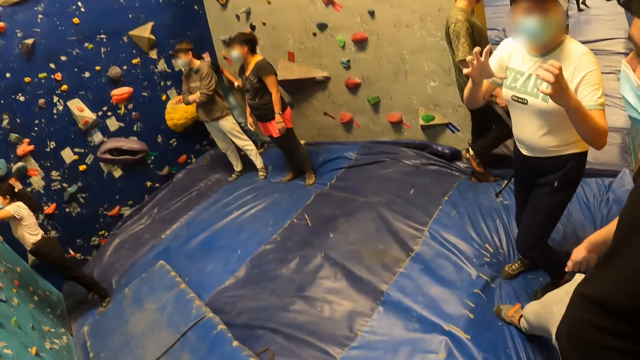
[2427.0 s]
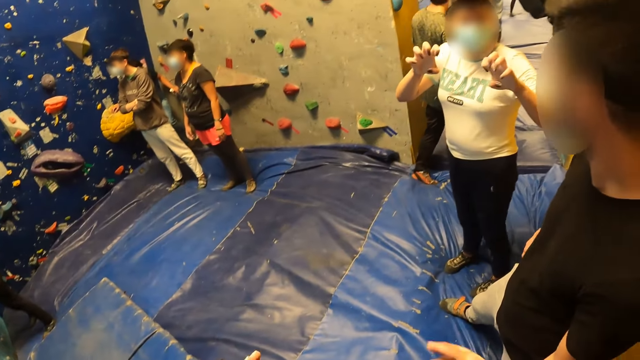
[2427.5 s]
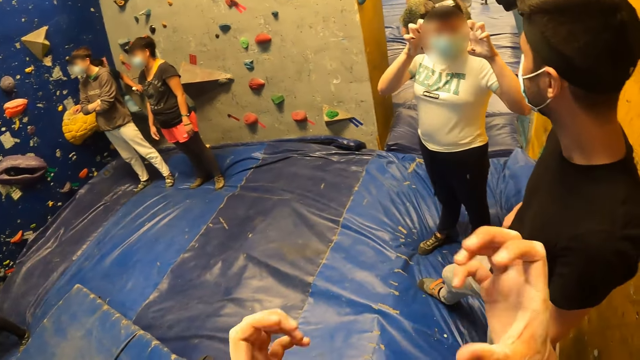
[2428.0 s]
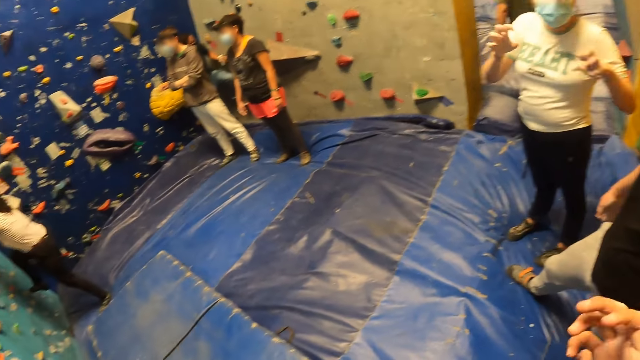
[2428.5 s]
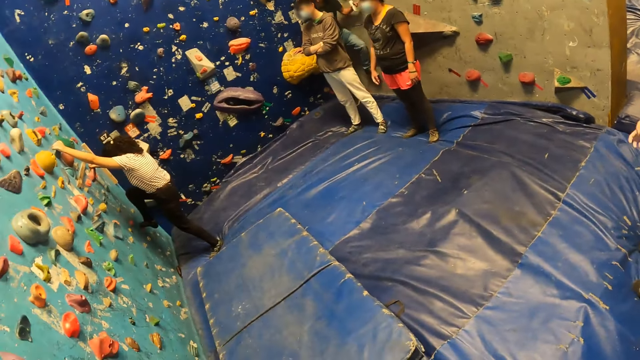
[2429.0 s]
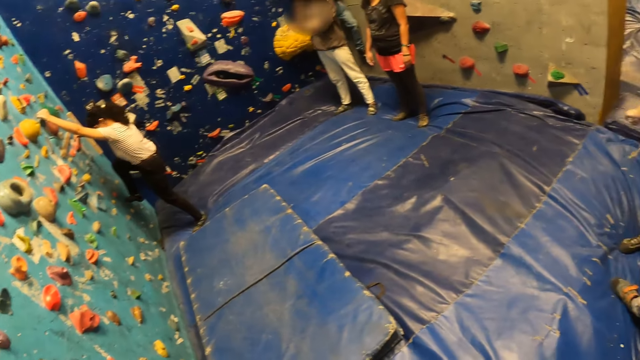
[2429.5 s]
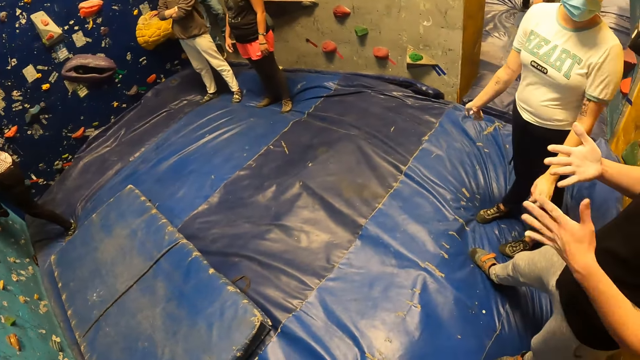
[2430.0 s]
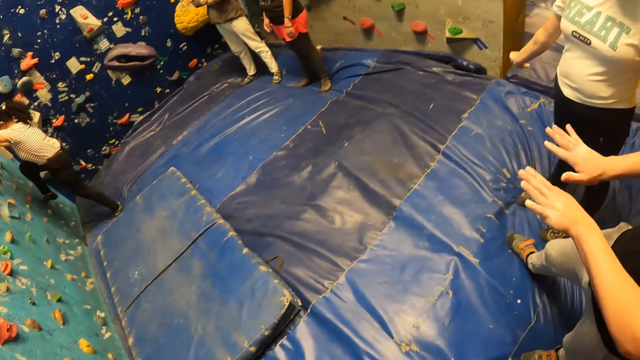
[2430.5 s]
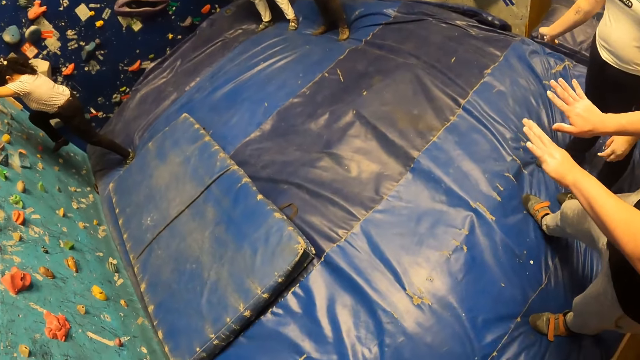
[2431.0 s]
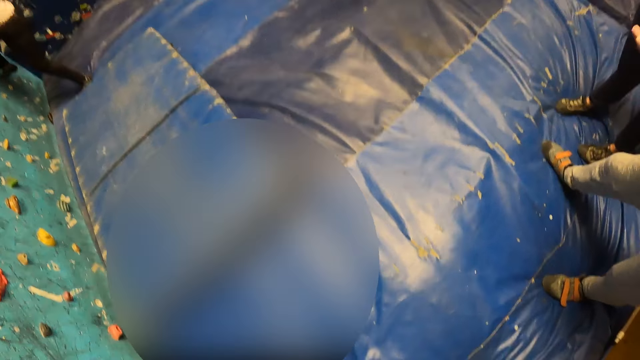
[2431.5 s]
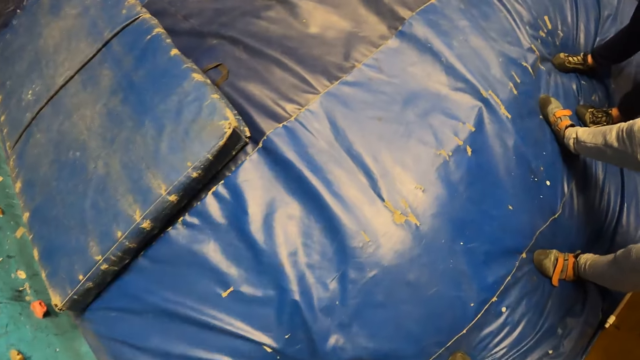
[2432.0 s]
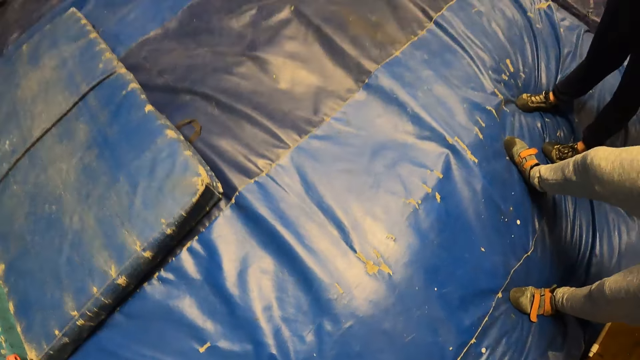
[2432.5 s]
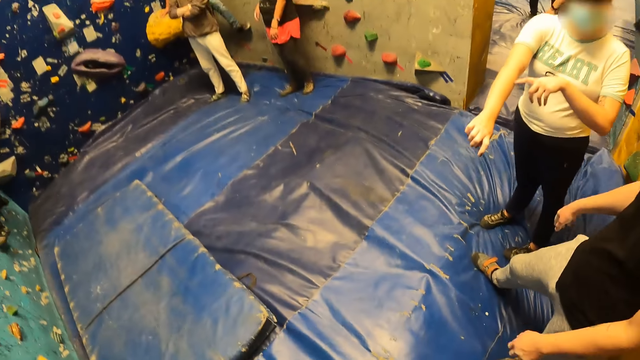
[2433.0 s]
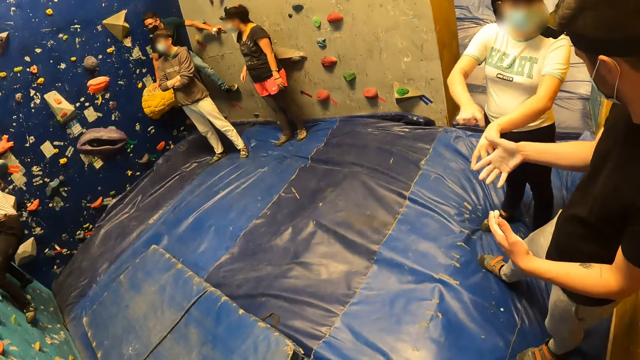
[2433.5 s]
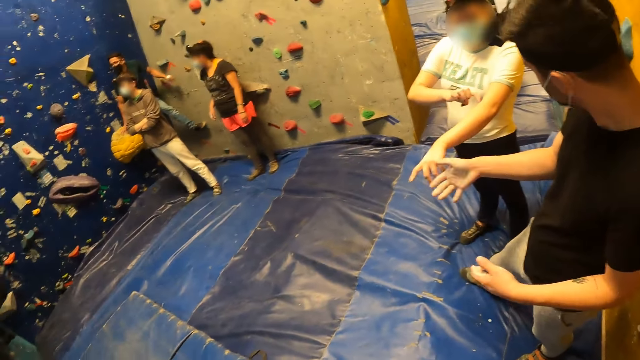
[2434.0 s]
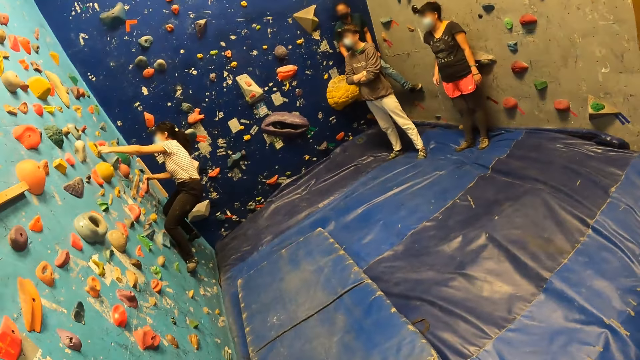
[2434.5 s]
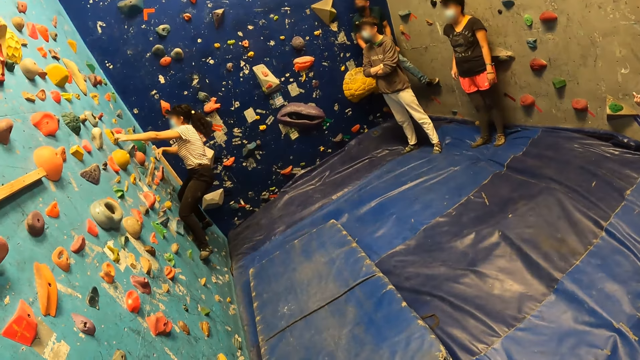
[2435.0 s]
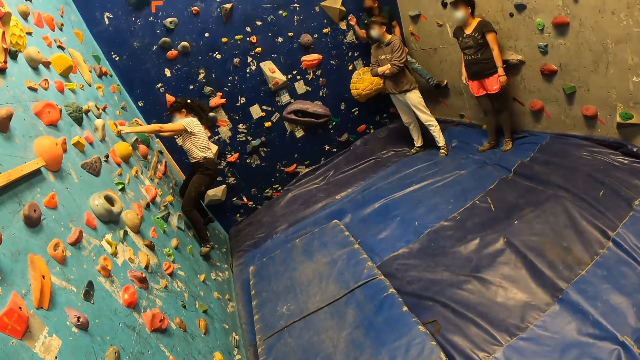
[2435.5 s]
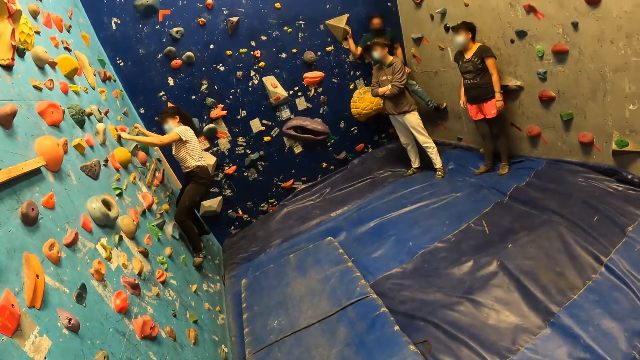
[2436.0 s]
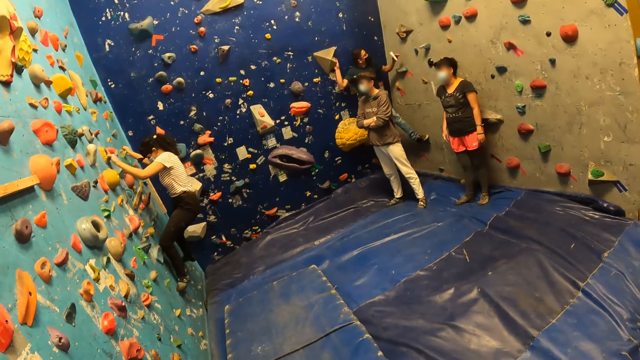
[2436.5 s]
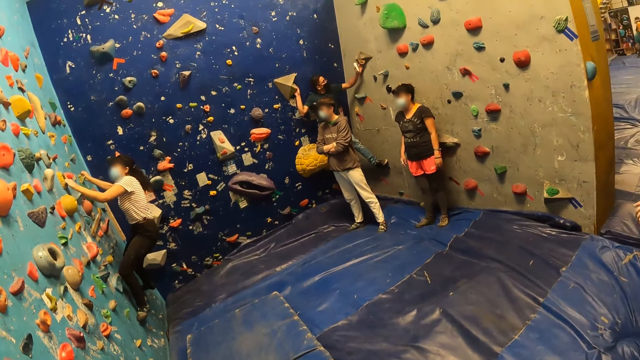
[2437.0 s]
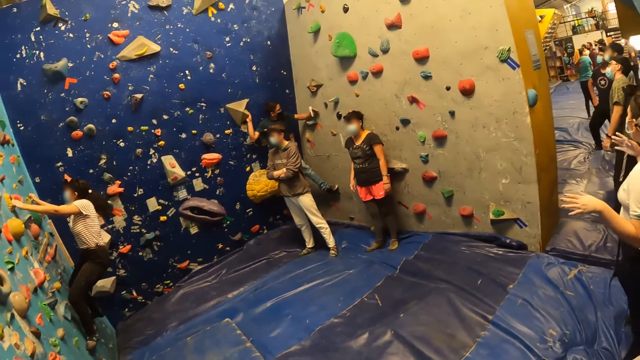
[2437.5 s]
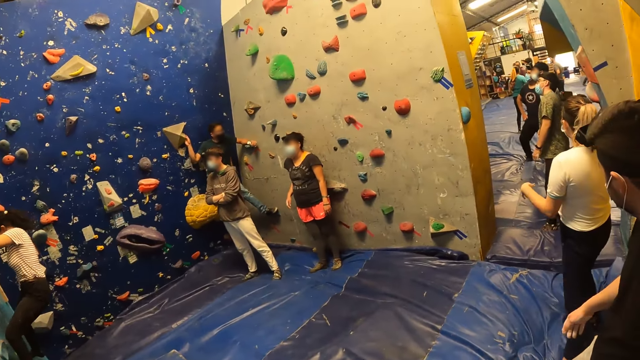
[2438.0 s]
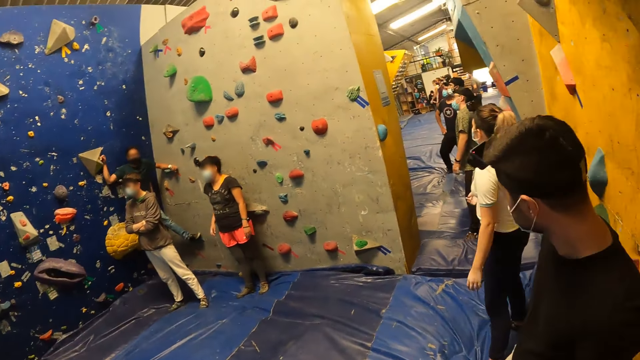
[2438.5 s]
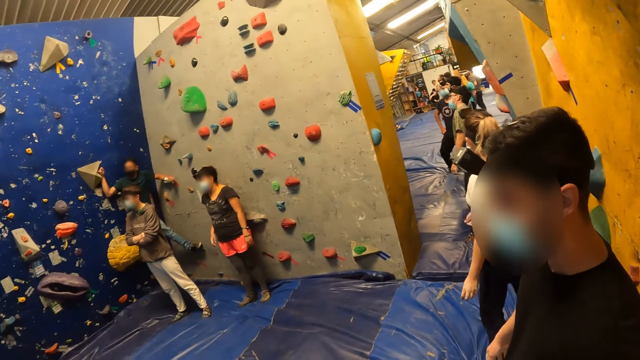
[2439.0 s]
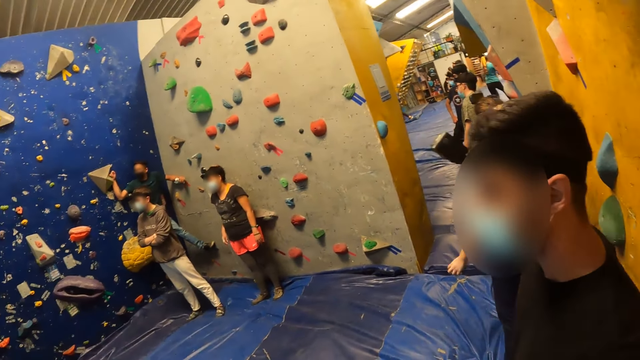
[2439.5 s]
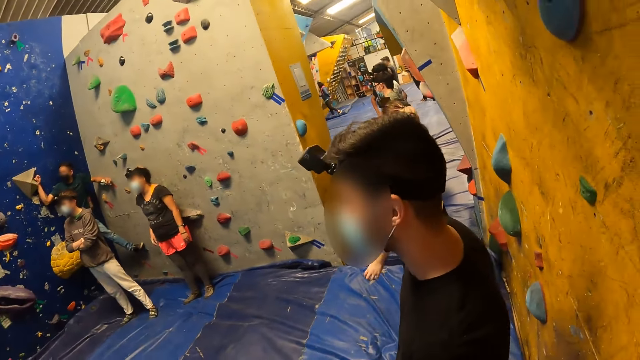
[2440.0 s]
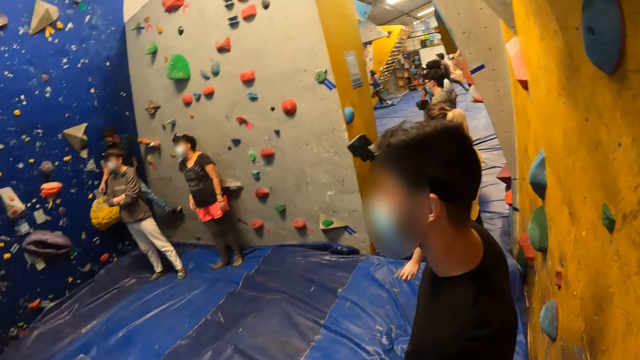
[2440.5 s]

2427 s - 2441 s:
The man climbs the bouldering wall with the climbing hold. The camera wearer raises both hands and looks around. The man raises his hands. The camera wearer looks around. A woman ascends the wall climber. The camera wearer looks around.

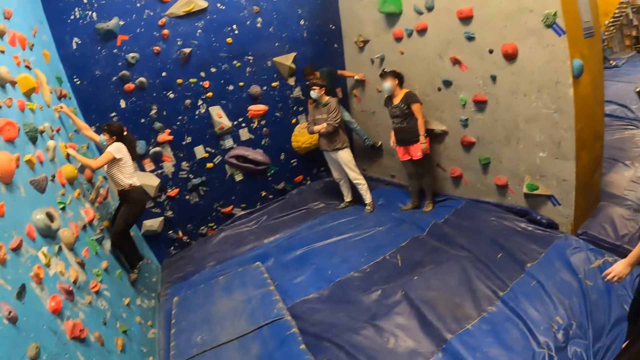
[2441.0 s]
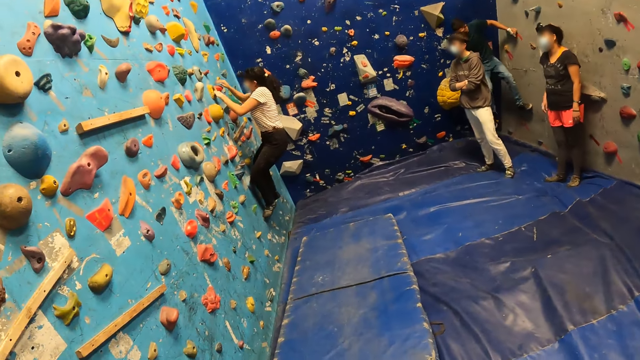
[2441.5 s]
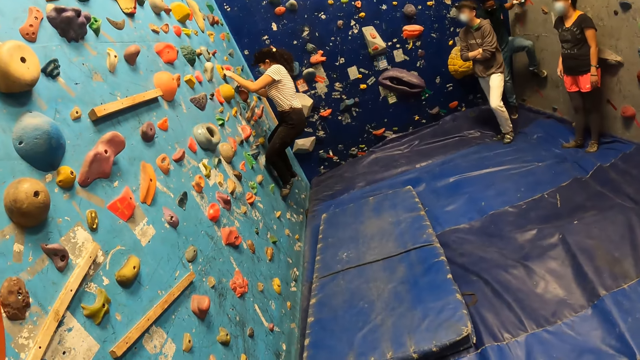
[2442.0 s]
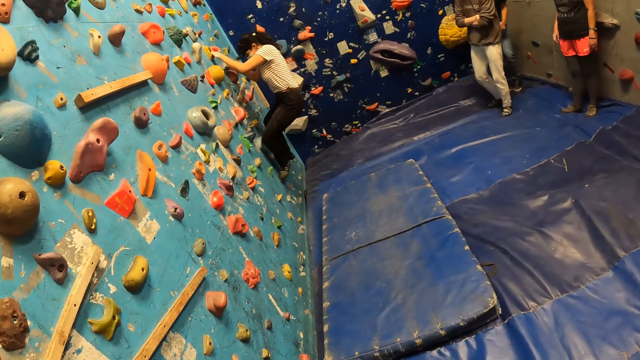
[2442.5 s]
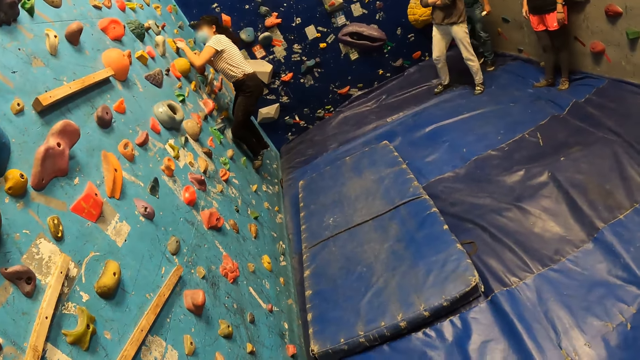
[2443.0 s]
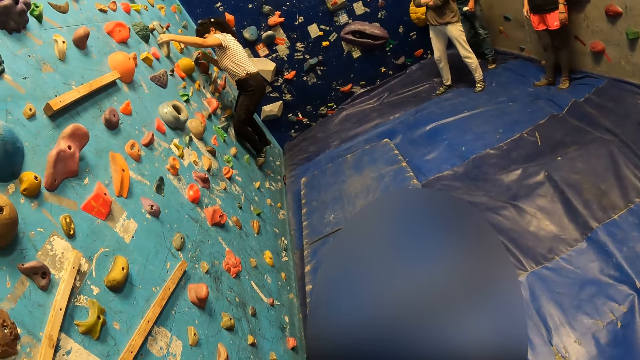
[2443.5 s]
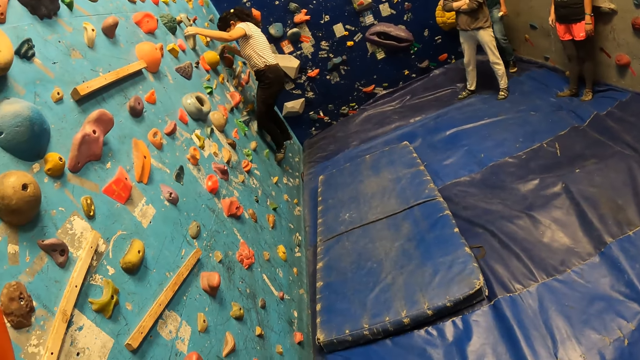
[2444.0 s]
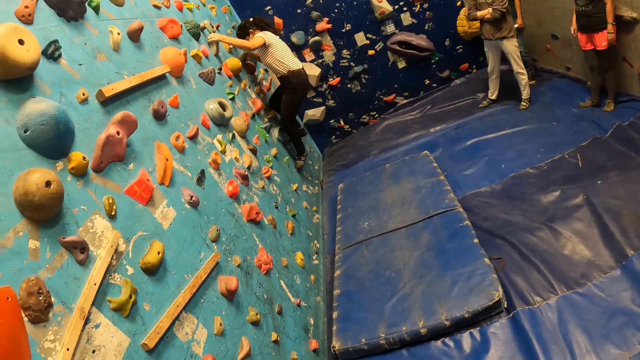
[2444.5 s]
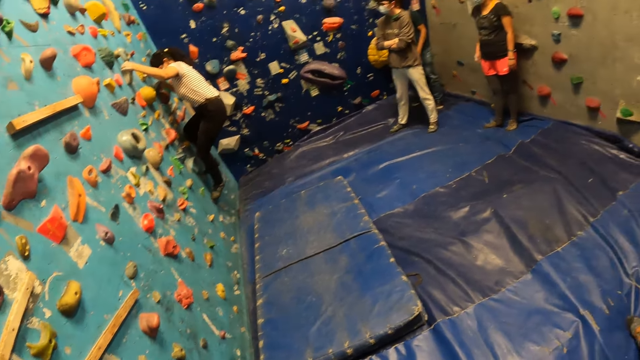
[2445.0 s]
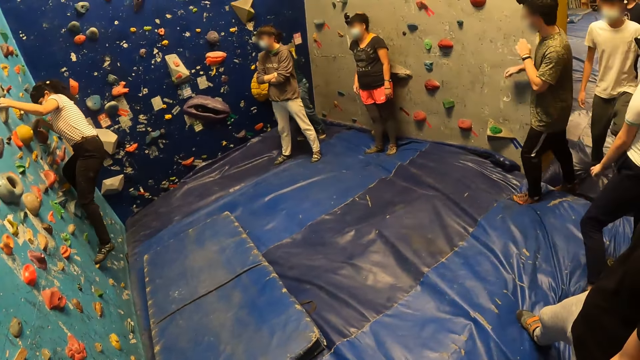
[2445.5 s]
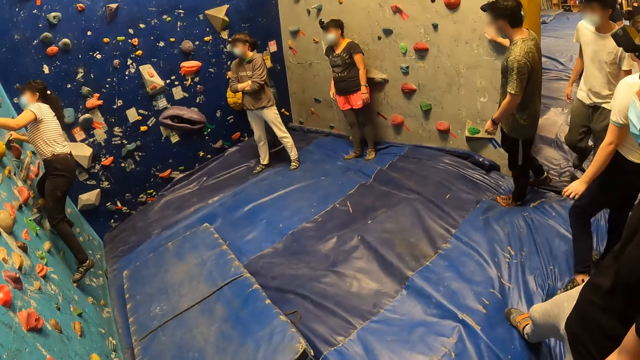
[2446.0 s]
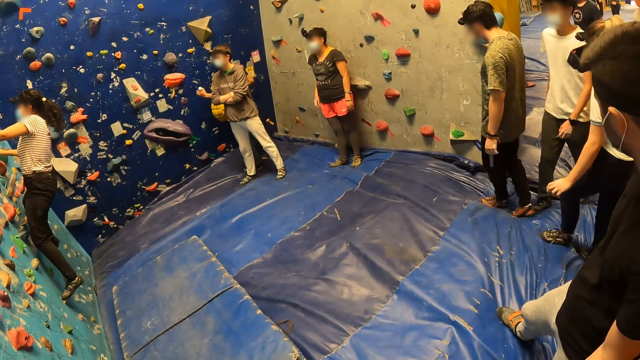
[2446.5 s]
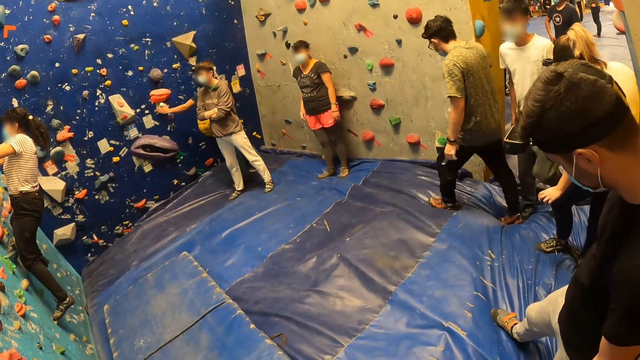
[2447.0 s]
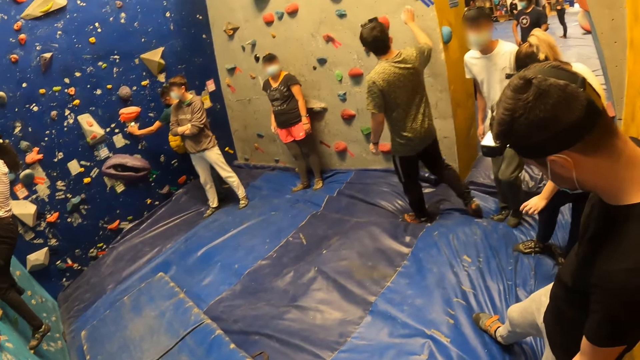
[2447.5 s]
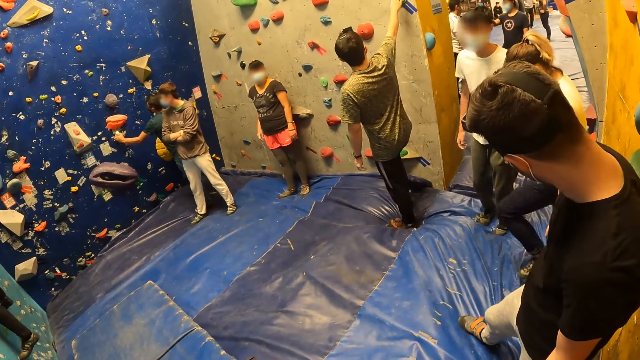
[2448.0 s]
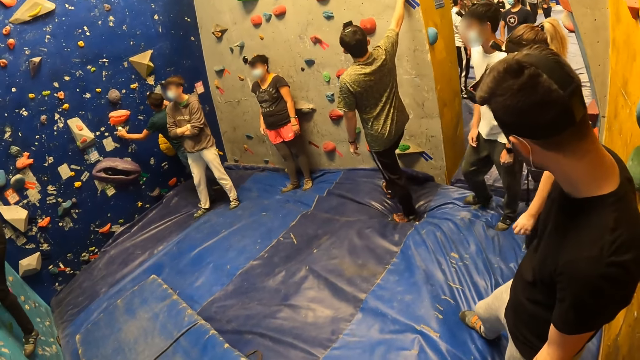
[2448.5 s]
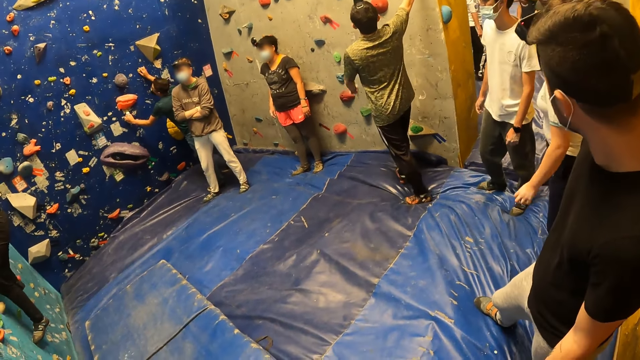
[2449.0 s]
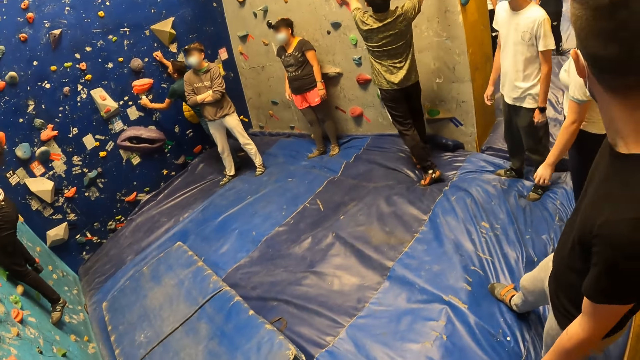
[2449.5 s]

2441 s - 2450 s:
The man jumps off the bouldering wall onto the bouldering mat. Another man touches the wall with his right hand. The other man touches the wall with his left hand.
